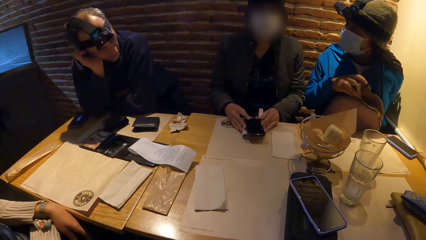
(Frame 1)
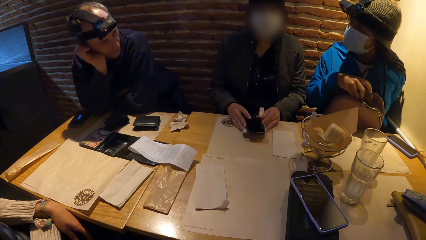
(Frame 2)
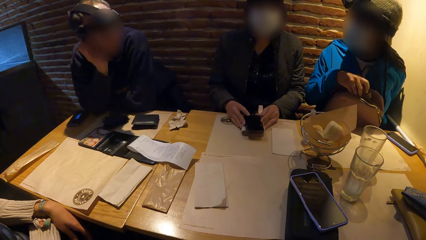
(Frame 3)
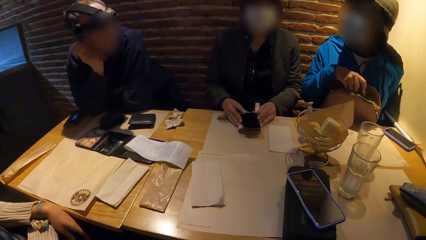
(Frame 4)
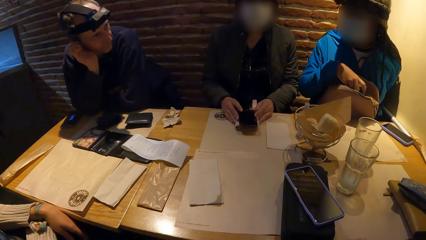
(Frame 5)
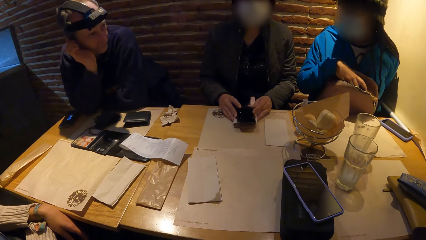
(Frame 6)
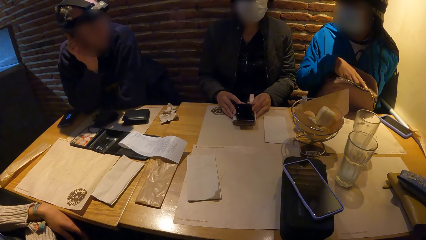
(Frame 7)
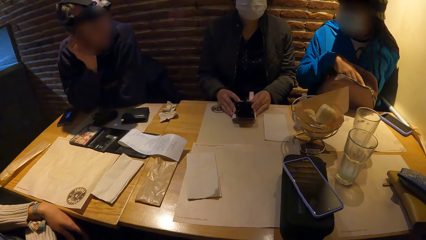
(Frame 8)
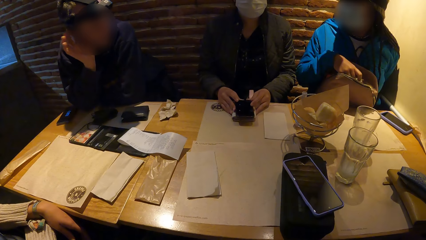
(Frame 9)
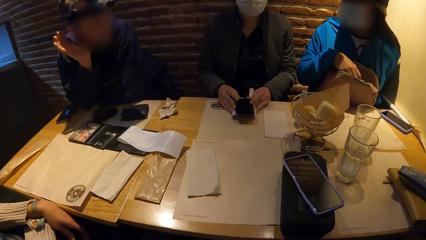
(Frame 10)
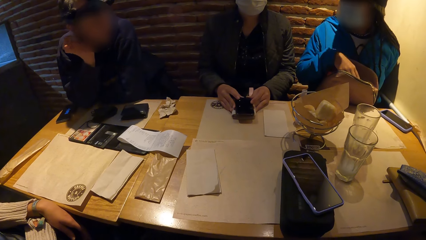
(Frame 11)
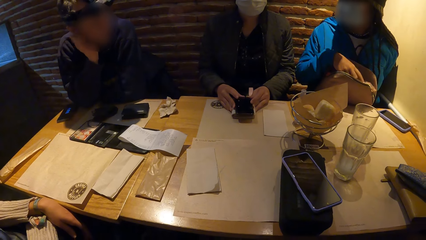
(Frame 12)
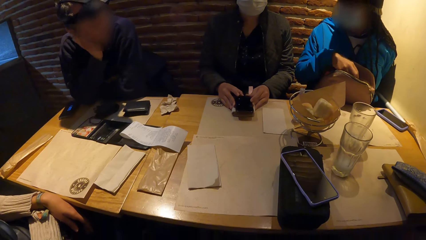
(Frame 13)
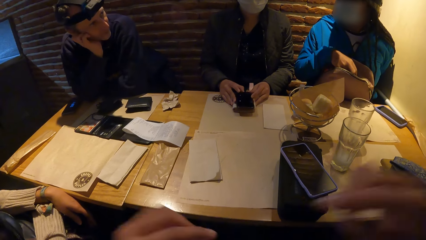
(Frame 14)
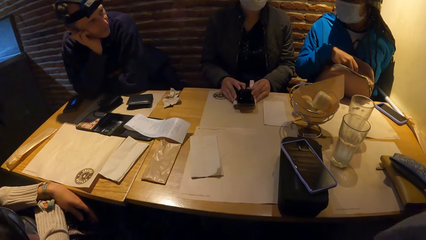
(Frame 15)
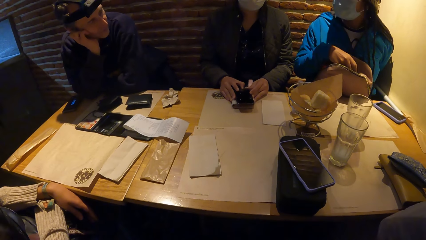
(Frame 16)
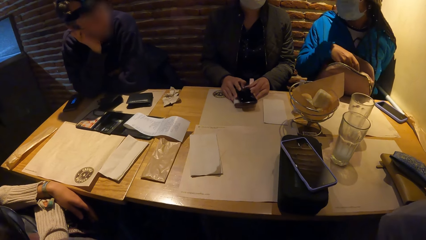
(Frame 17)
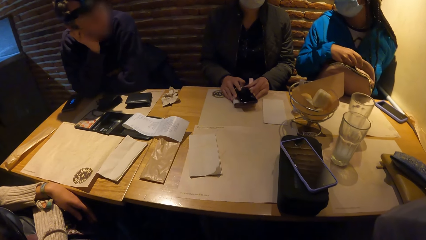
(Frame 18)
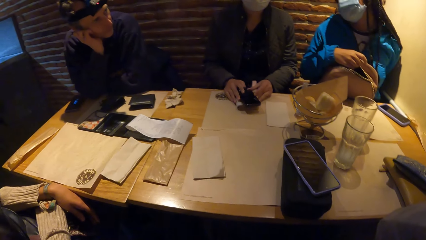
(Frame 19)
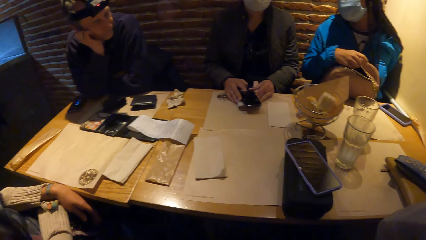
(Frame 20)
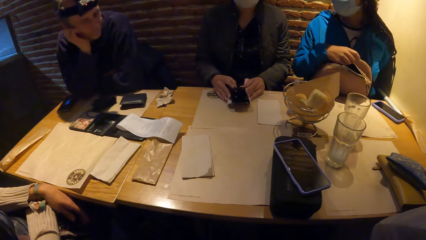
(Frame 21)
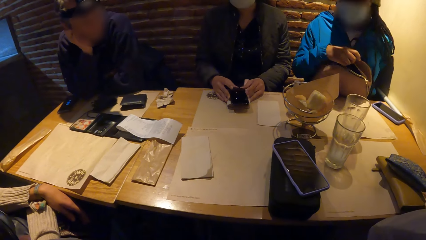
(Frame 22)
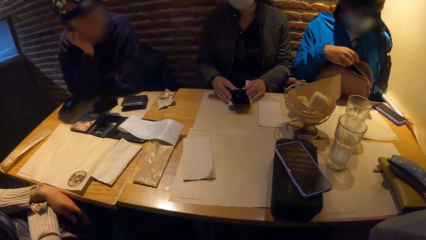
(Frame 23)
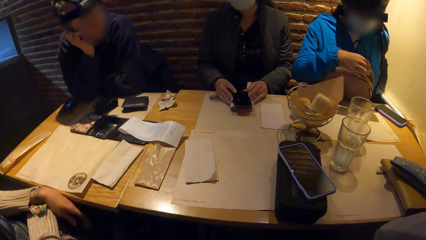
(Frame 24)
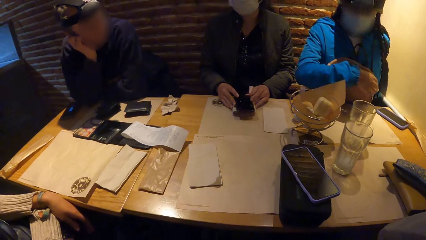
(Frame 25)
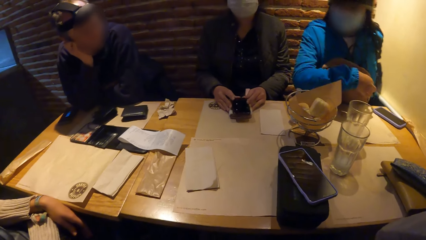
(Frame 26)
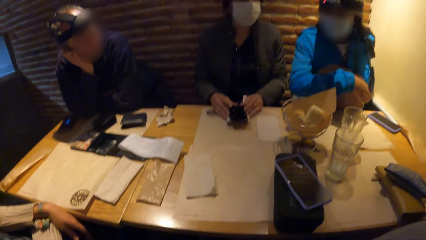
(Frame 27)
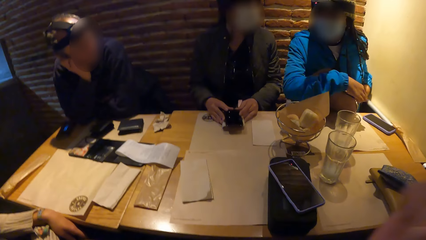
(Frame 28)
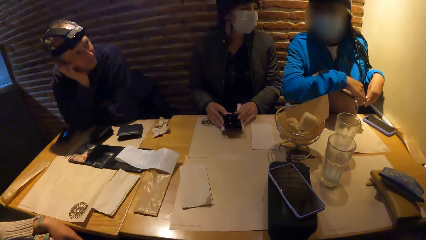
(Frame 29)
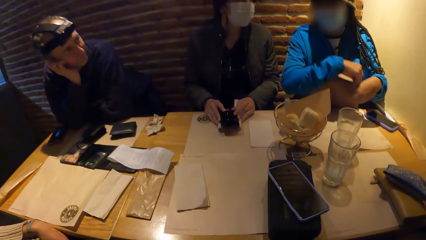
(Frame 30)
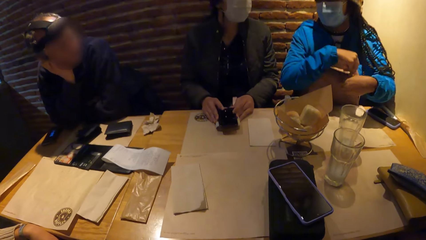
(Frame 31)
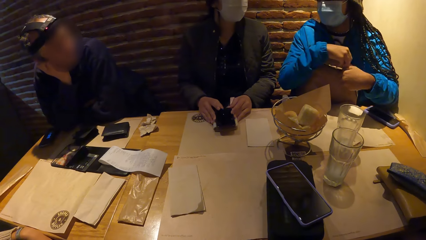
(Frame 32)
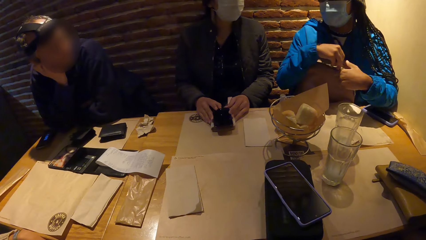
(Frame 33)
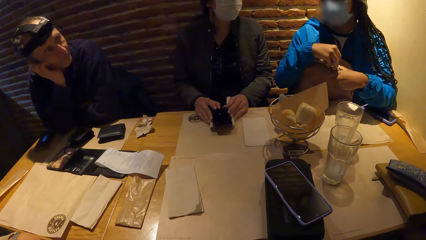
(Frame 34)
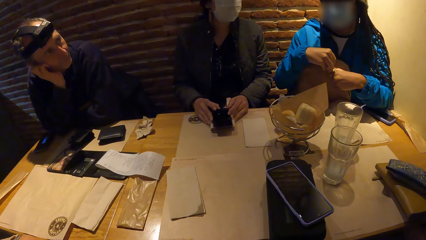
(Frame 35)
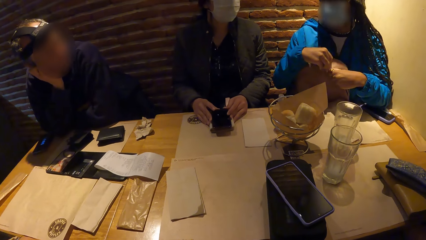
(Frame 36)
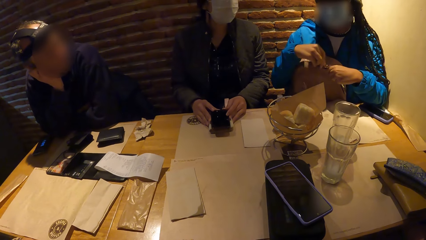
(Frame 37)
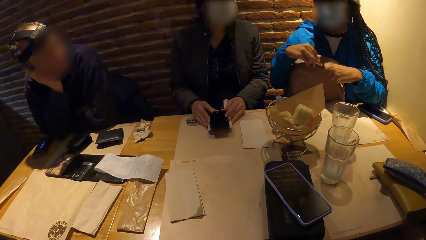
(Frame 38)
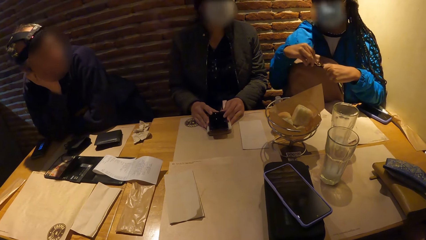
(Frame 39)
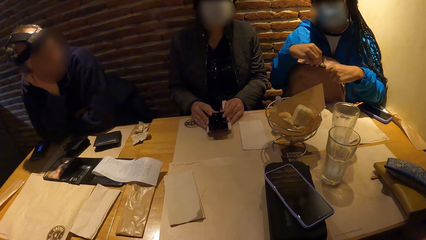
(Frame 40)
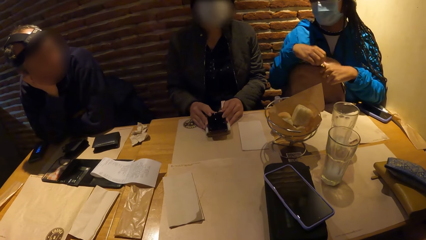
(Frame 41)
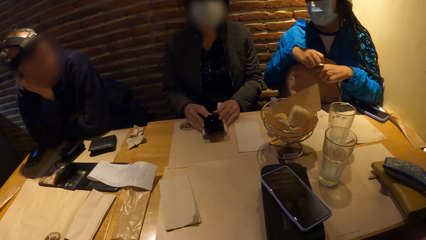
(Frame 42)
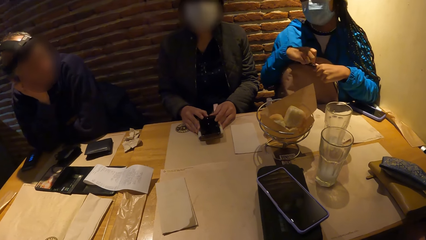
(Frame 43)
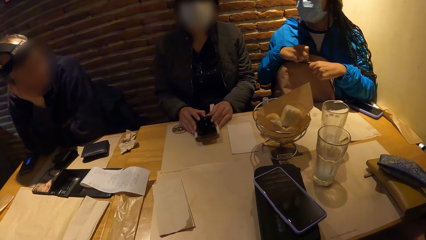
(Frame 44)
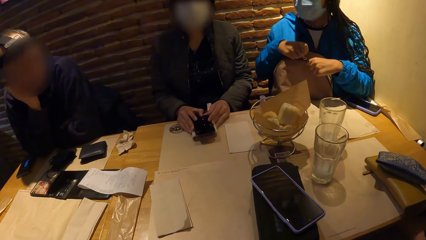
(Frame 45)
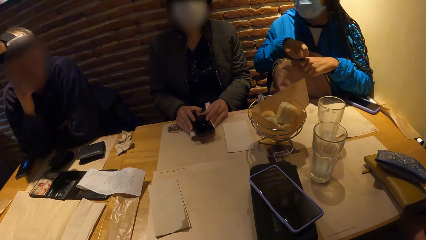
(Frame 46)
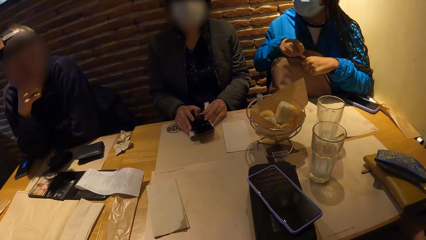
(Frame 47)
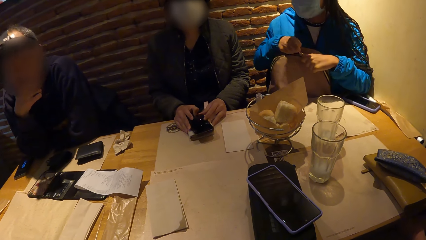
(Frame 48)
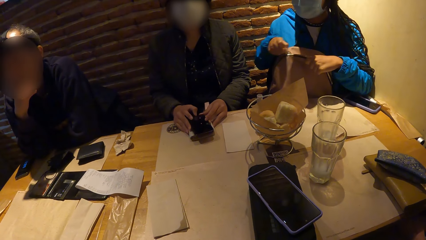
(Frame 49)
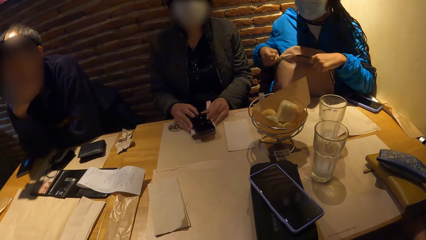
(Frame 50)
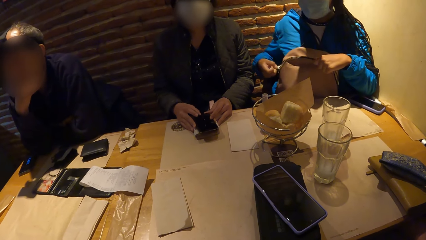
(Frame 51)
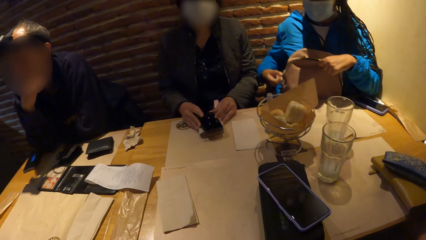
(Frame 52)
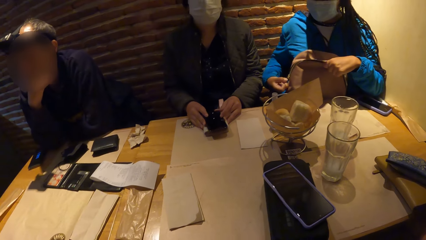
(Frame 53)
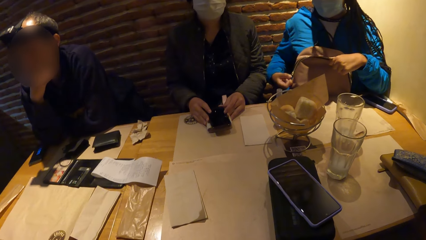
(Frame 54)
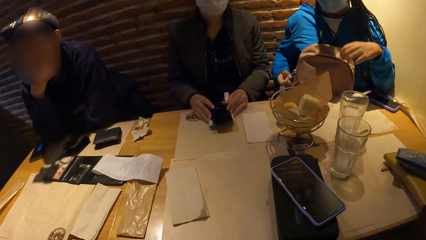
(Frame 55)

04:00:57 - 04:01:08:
The woman zips the bag with her right hand.

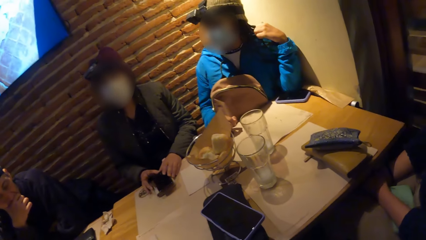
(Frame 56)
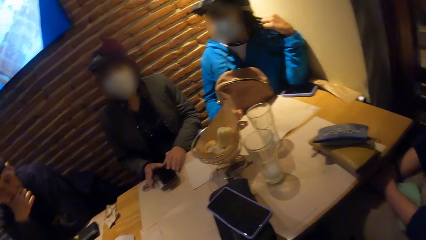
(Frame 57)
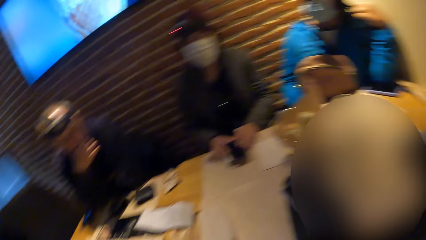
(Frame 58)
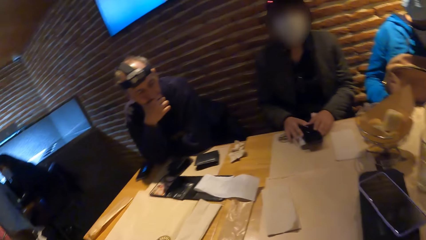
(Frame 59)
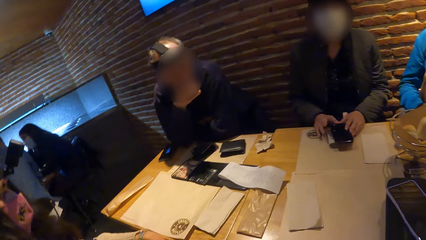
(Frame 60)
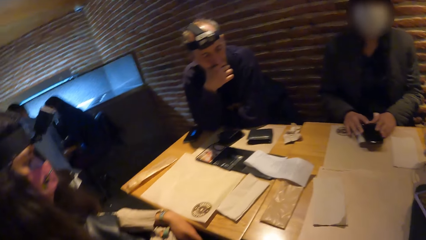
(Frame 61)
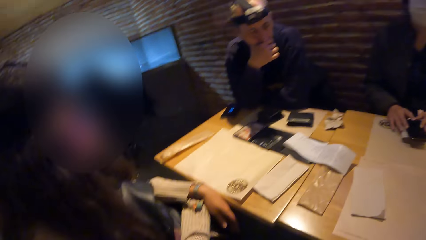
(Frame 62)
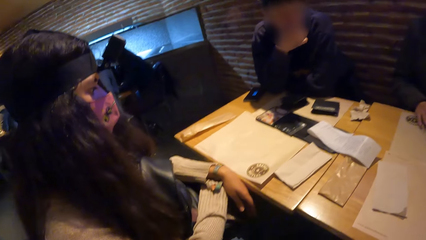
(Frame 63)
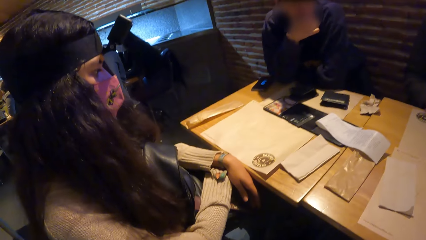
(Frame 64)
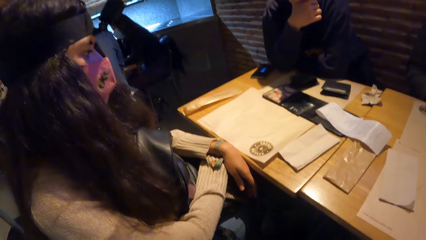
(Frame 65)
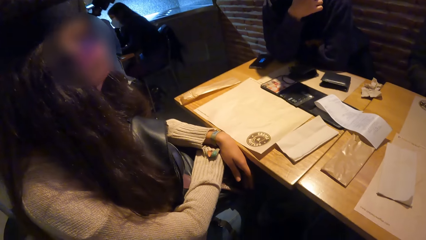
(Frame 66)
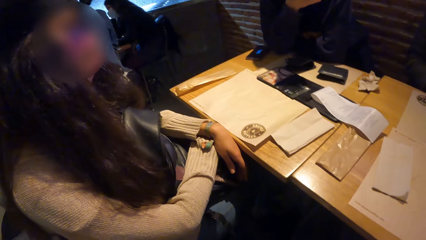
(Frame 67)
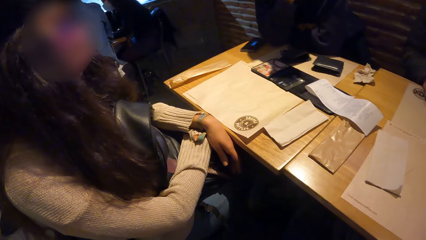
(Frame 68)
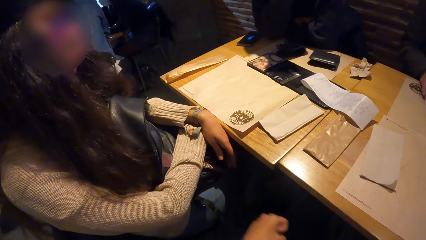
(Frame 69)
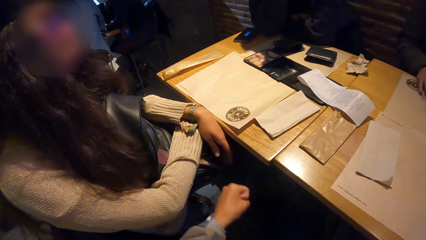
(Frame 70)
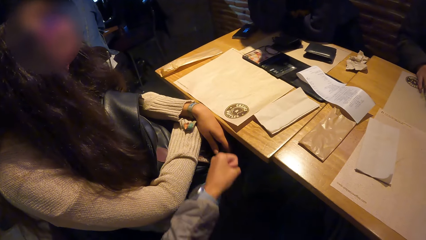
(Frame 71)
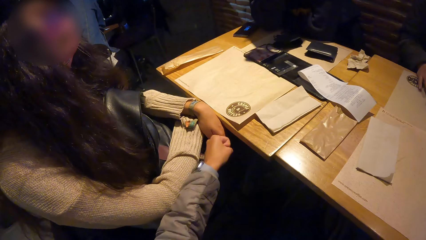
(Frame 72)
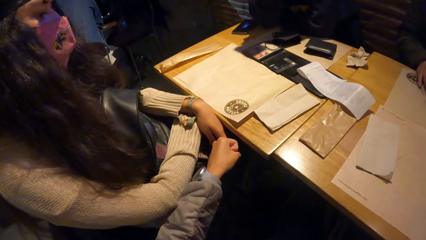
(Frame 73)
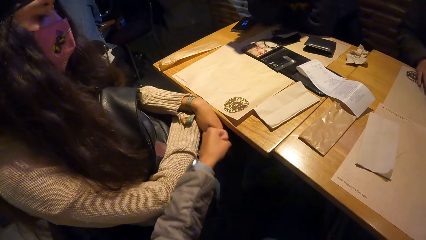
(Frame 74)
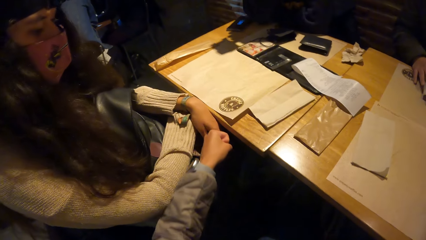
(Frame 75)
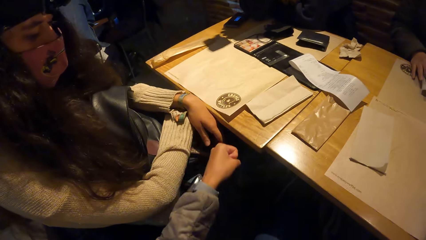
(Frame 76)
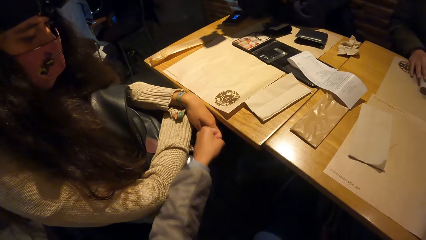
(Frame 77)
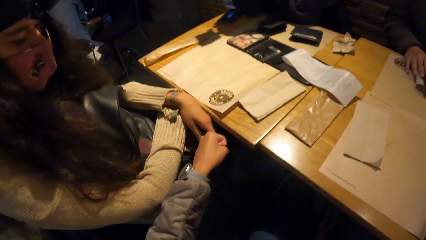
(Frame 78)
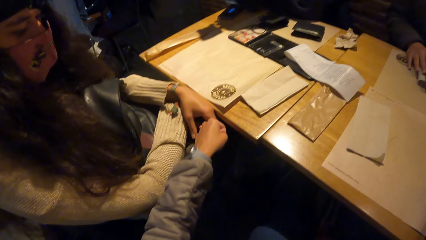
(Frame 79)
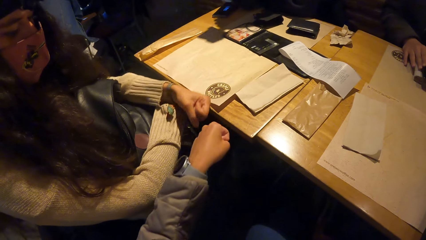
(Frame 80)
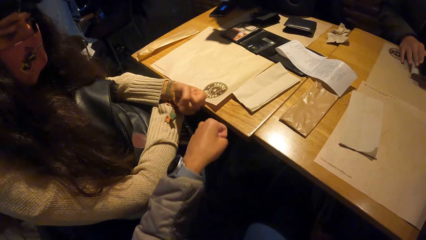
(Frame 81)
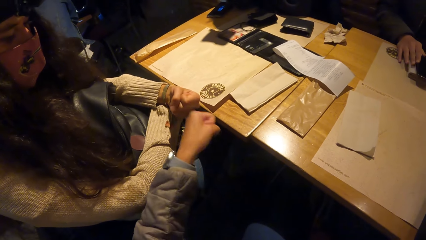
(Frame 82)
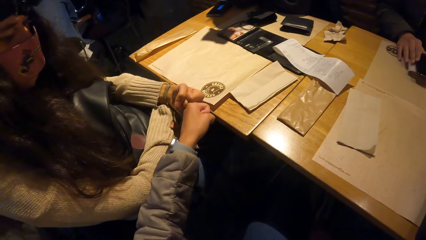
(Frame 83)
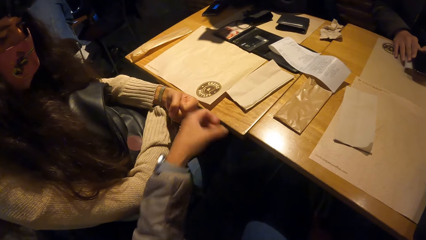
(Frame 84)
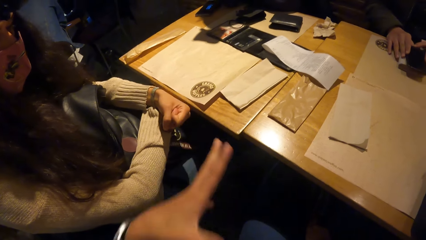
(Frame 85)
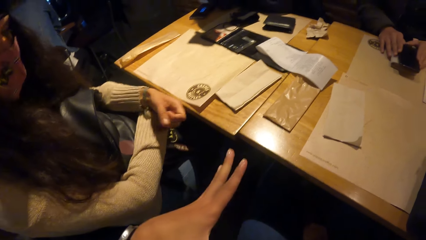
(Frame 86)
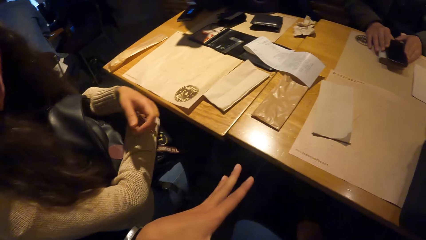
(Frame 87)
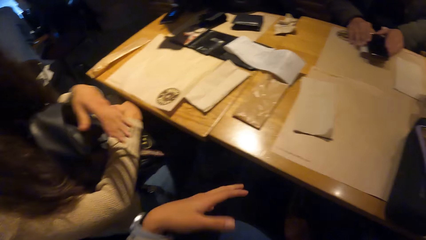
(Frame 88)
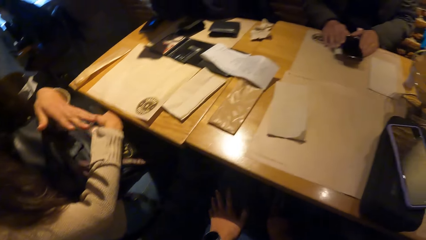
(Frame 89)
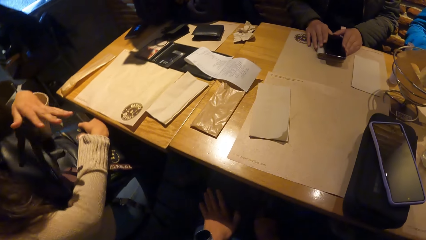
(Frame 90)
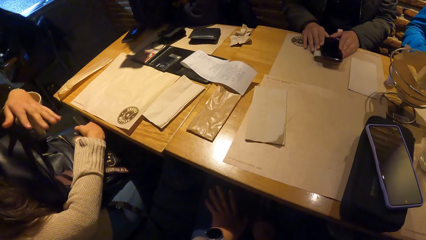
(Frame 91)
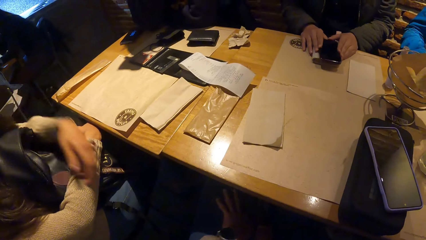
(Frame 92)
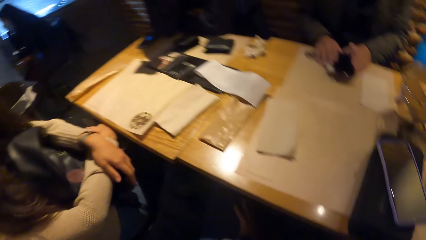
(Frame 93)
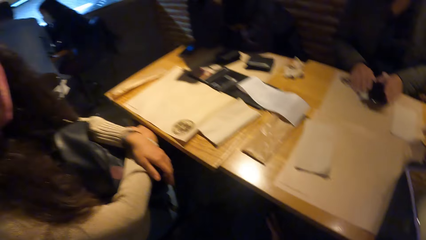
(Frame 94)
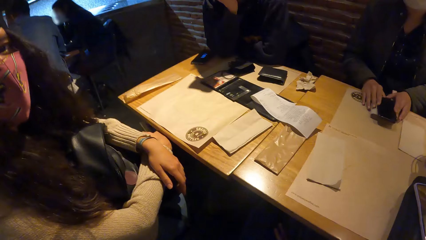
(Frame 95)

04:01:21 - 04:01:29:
The camera wearer interacts with a woman with her left hand. She hits the woman with her left hand. She and the woman make gestures to each other.
